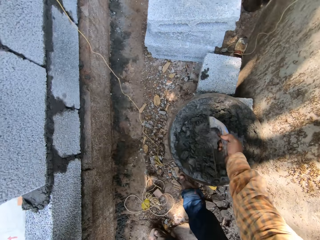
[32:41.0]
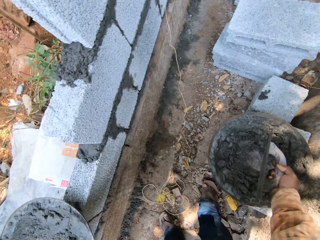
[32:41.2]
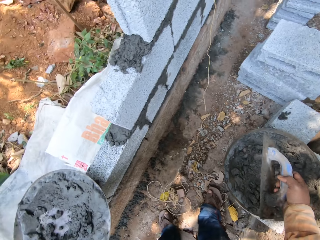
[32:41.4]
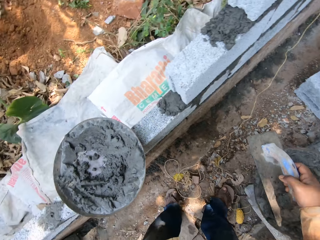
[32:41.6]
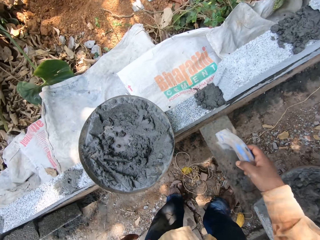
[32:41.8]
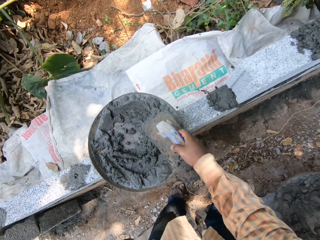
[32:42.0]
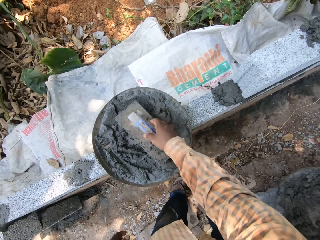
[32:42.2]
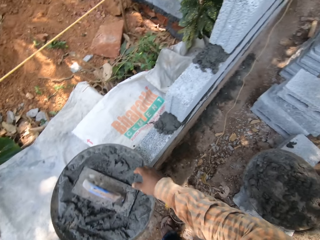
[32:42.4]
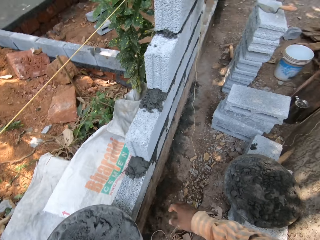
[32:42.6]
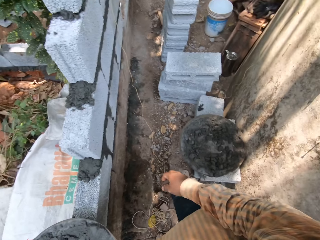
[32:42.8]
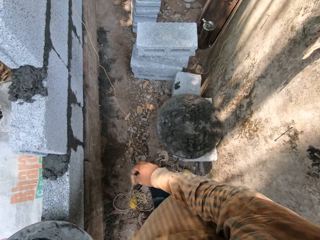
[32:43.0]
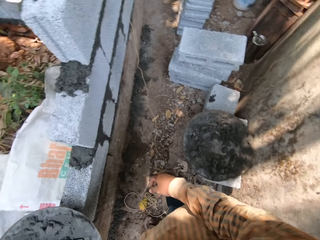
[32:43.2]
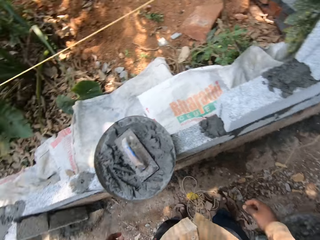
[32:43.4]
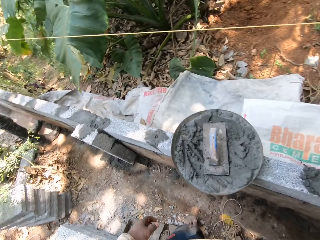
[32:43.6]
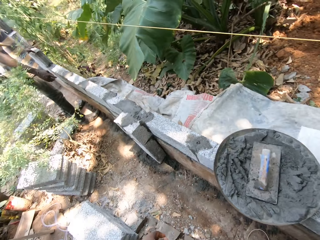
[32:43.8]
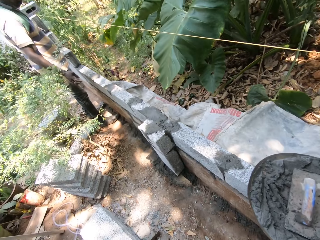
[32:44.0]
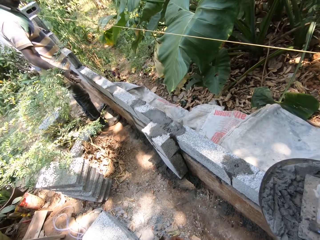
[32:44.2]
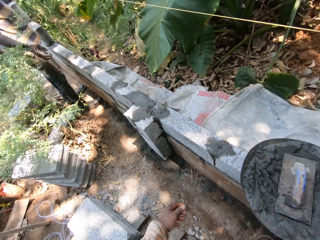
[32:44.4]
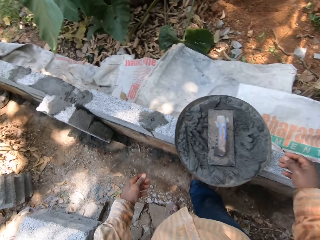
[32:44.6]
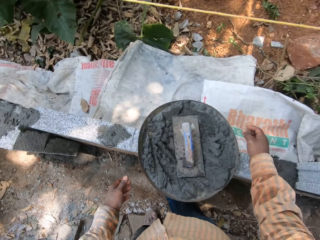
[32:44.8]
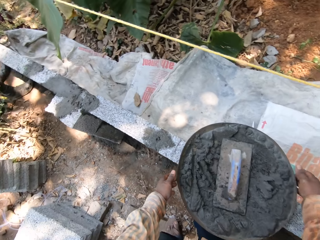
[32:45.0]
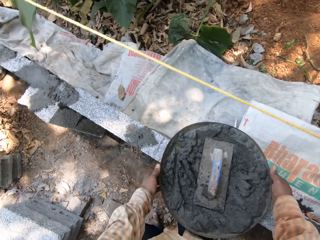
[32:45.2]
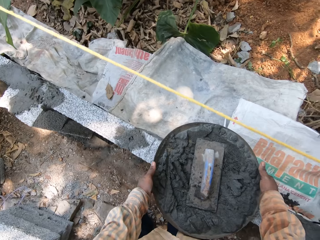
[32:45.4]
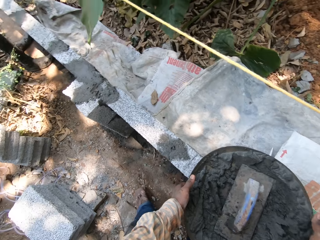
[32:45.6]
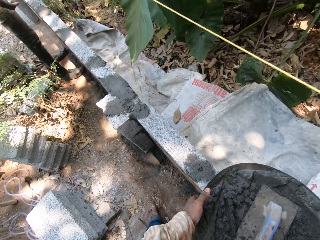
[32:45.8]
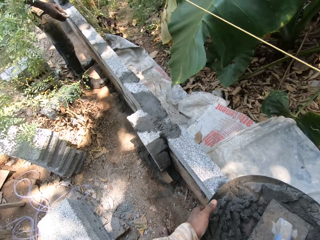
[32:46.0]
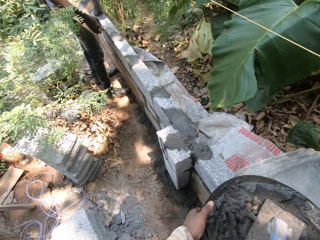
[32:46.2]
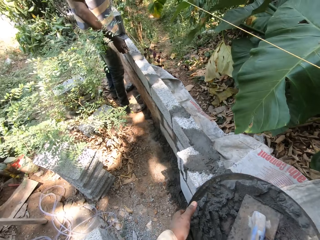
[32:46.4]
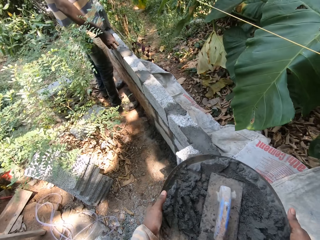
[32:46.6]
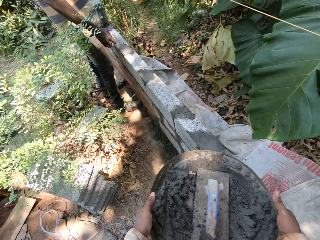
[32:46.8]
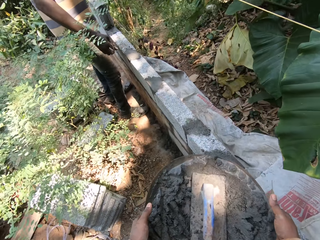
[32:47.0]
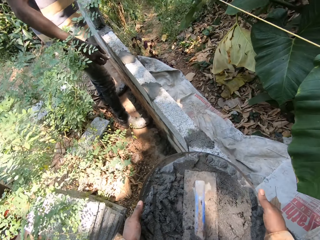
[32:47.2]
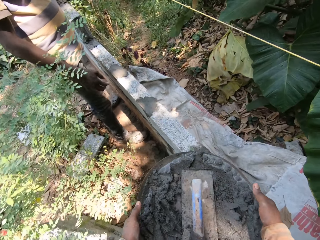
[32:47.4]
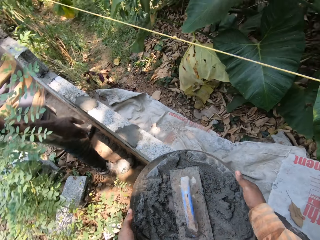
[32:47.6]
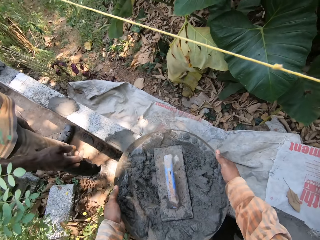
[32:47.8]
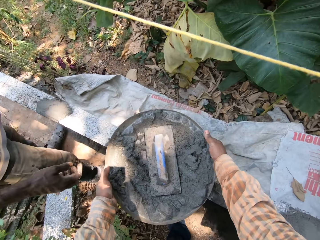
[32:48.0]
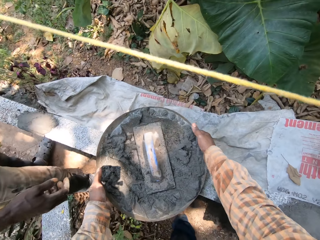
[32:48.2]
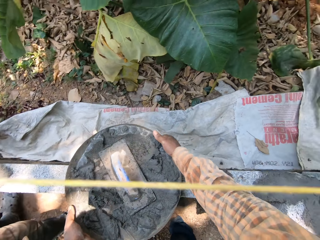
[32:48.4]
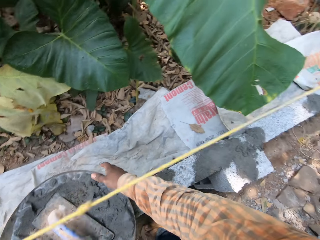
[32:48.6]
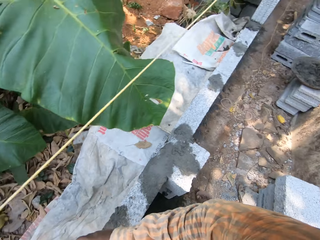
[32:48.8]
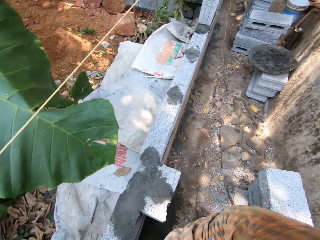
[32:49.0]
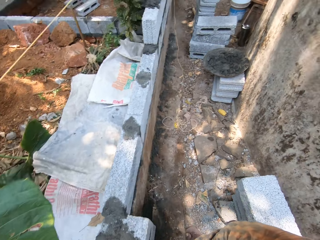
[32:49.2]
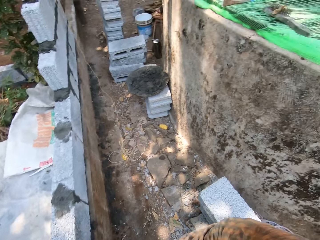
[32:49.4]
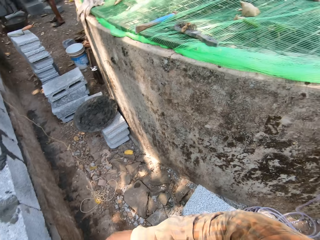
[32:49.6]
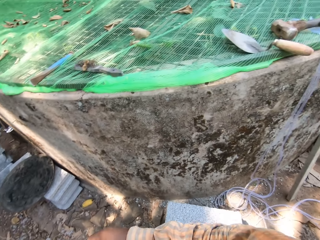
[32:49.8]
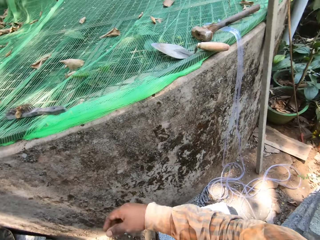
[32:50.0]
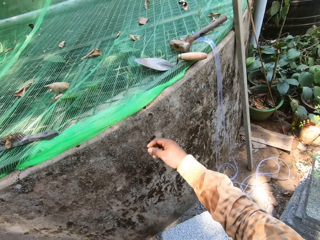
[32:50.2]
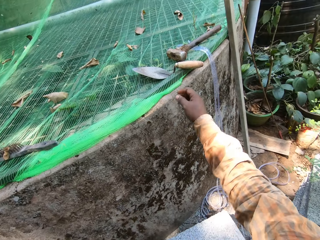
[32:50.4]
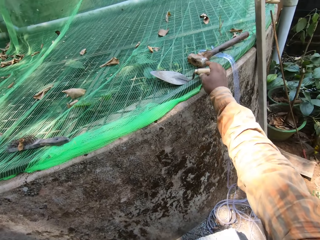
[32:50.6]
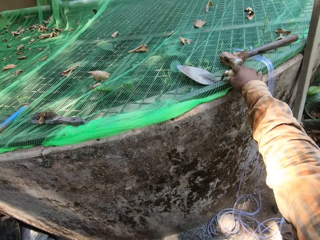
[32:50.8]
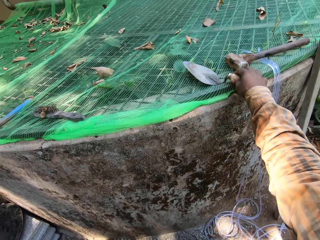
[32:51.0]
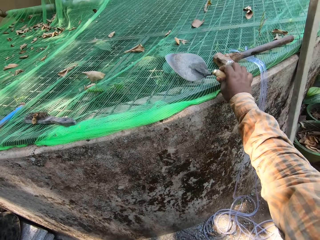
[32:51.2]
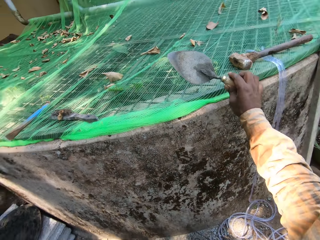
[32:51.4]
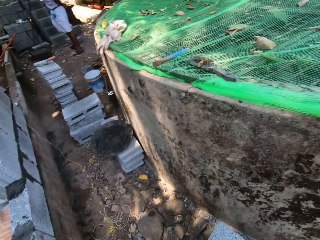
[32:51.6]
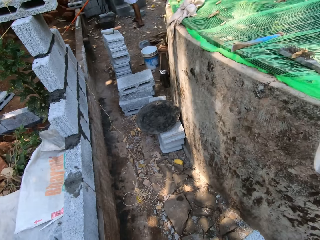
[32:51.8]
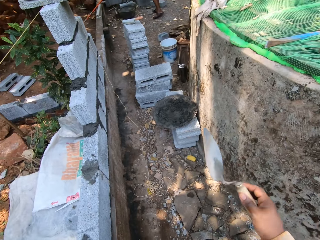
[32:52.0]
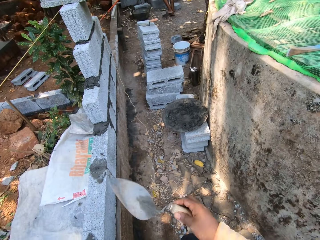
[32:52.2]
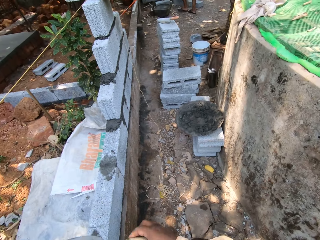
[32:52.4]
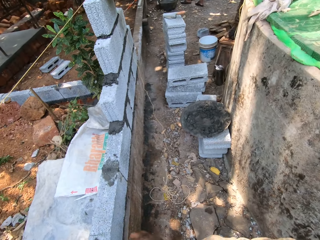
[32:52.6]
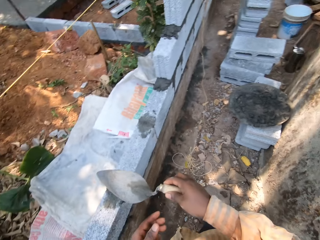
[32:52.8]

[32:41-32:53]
The camera wearer takes a trowel from the mortar in a head pan with his right hand. He drops the trowel in his right hand on the mortar on the head pan on a fence. He looks around. He picks up the pan from a wall. He carries the head pan from the top of the fence with his hands. He walks around. He drops the head pan on the fence with both hands. He looks around. He takes a trowel with his right hand from the top of the net.

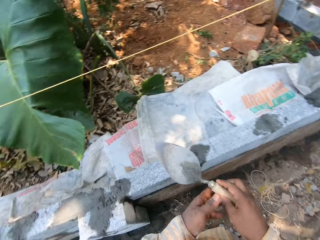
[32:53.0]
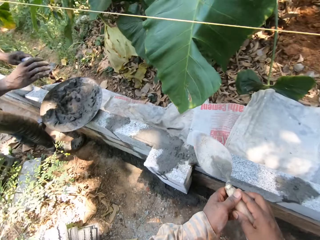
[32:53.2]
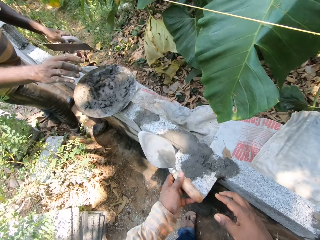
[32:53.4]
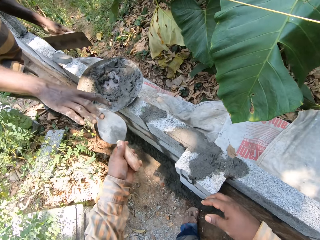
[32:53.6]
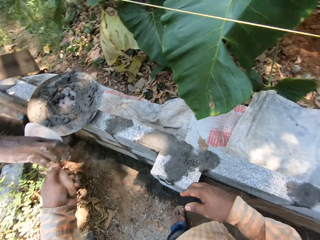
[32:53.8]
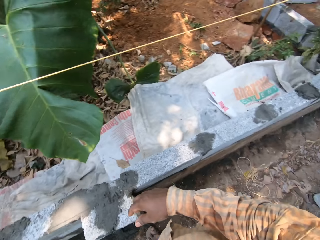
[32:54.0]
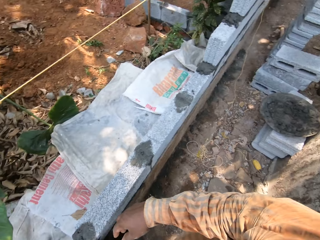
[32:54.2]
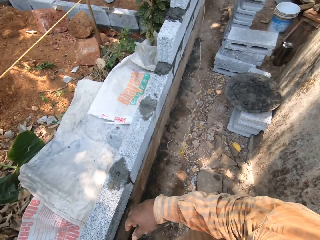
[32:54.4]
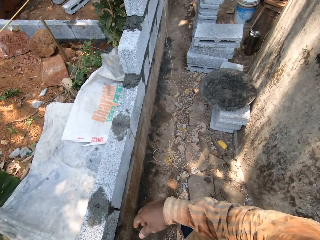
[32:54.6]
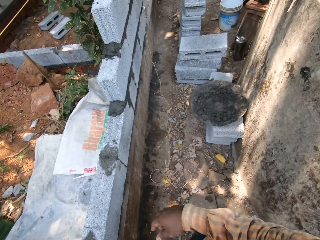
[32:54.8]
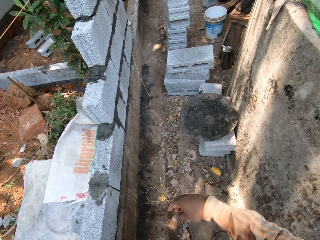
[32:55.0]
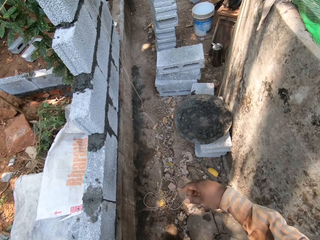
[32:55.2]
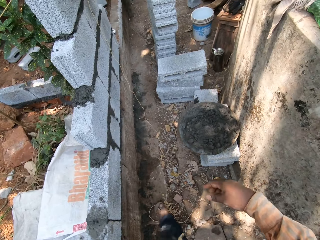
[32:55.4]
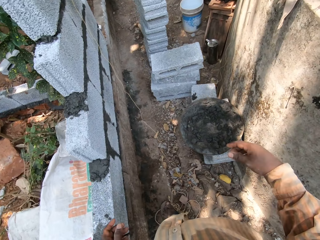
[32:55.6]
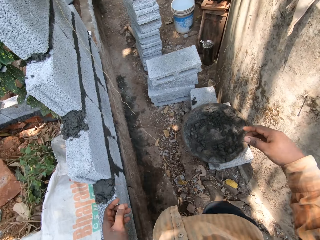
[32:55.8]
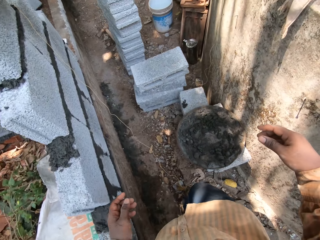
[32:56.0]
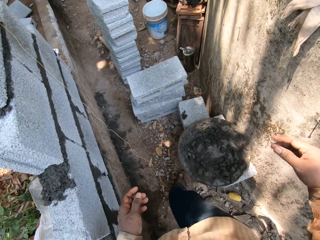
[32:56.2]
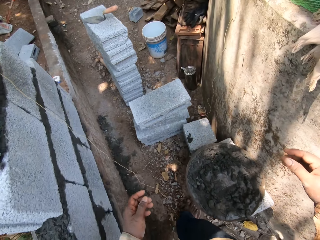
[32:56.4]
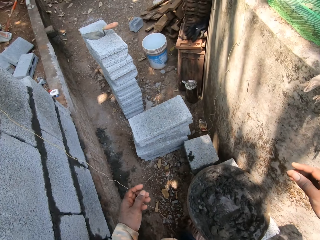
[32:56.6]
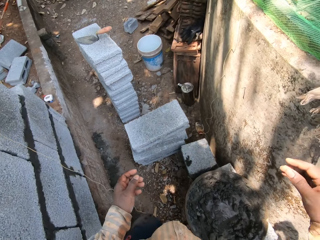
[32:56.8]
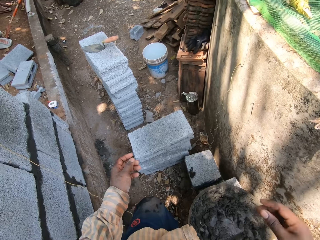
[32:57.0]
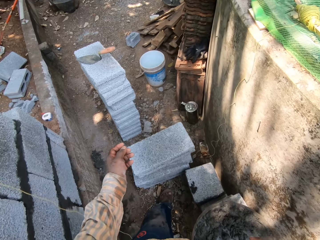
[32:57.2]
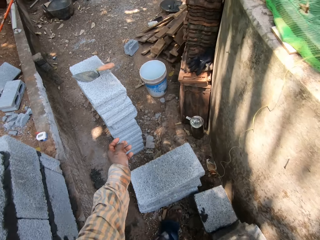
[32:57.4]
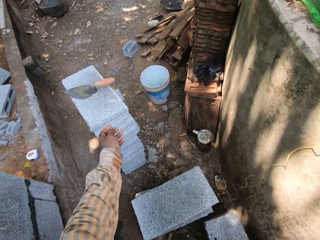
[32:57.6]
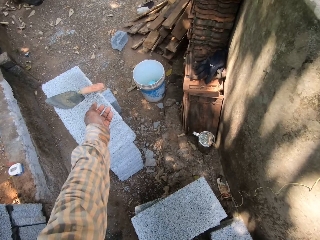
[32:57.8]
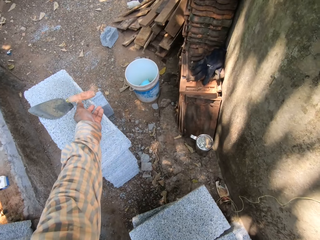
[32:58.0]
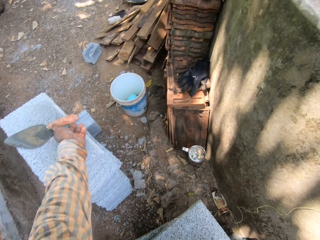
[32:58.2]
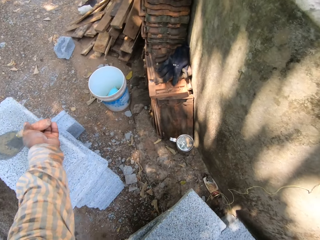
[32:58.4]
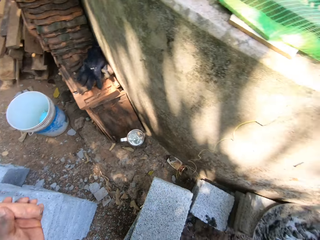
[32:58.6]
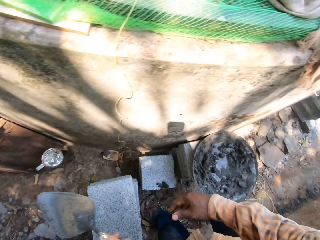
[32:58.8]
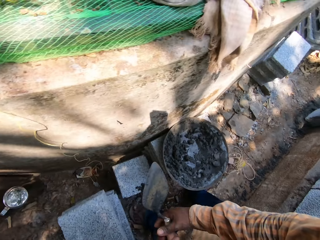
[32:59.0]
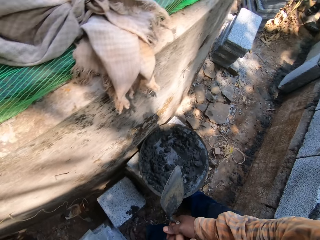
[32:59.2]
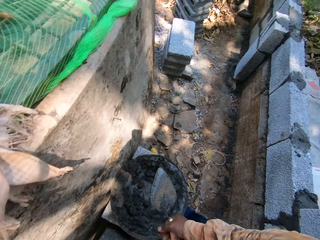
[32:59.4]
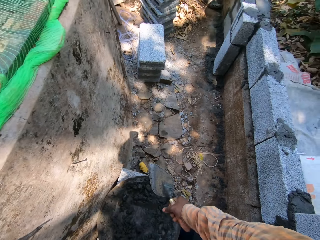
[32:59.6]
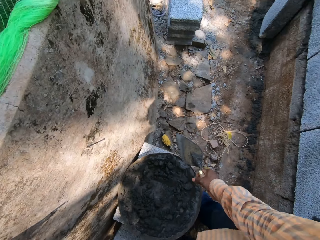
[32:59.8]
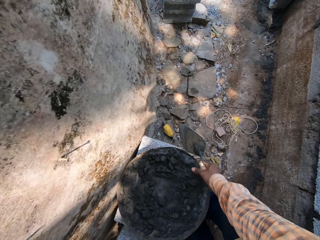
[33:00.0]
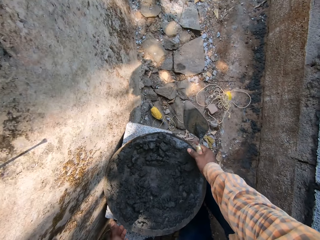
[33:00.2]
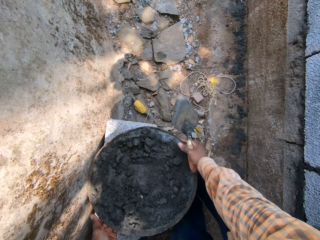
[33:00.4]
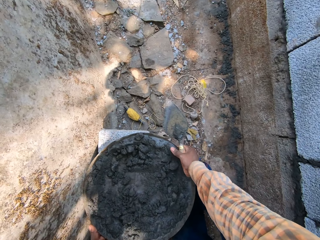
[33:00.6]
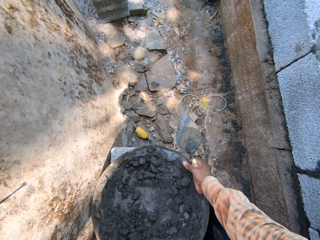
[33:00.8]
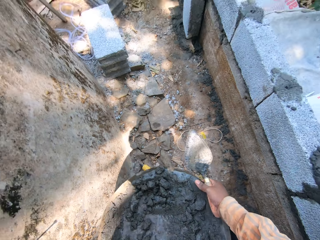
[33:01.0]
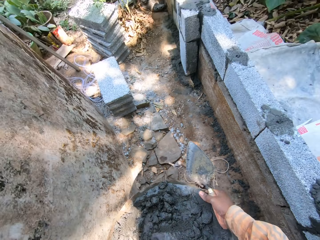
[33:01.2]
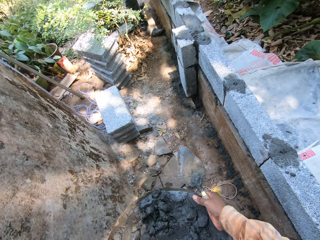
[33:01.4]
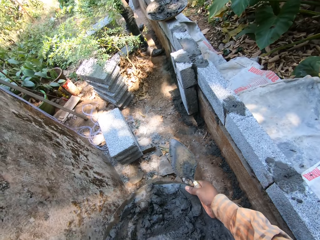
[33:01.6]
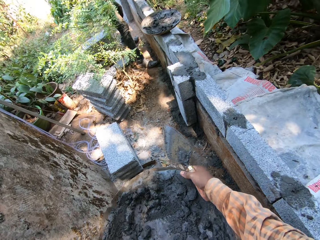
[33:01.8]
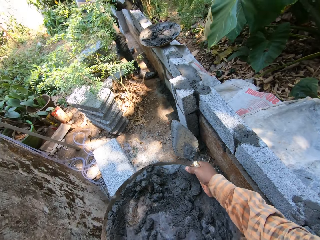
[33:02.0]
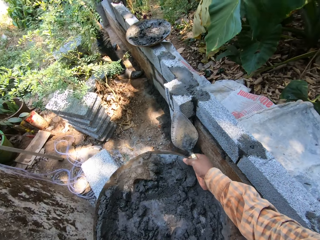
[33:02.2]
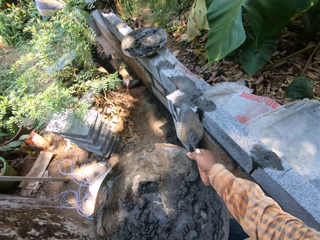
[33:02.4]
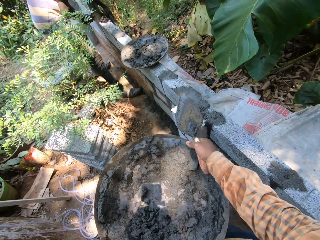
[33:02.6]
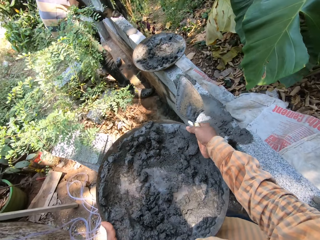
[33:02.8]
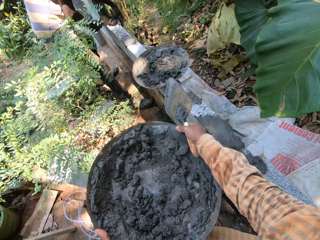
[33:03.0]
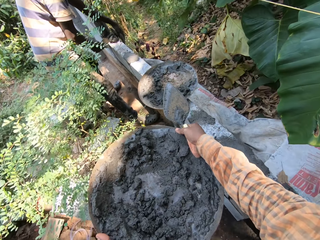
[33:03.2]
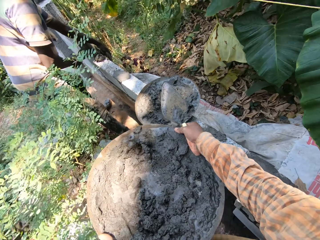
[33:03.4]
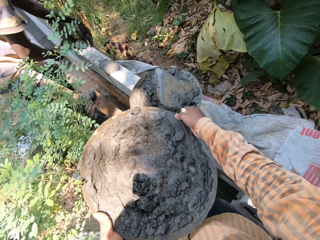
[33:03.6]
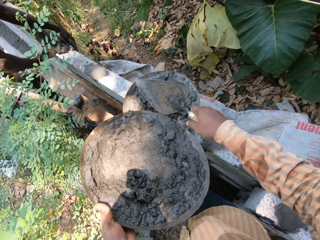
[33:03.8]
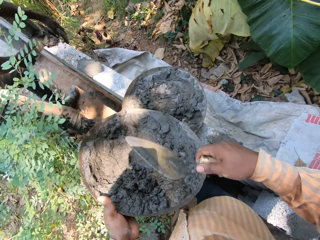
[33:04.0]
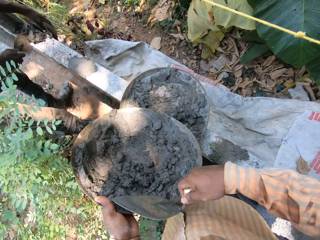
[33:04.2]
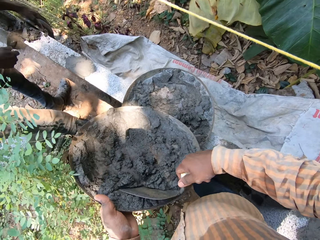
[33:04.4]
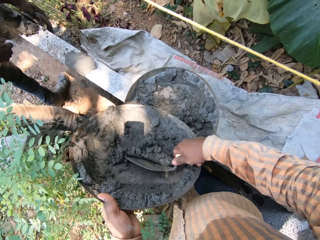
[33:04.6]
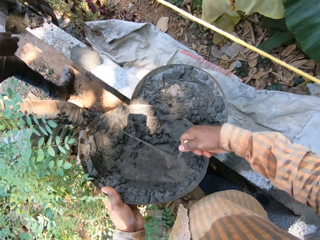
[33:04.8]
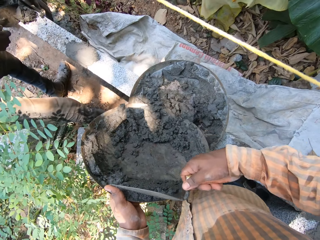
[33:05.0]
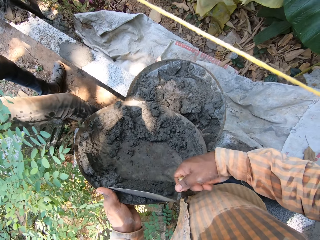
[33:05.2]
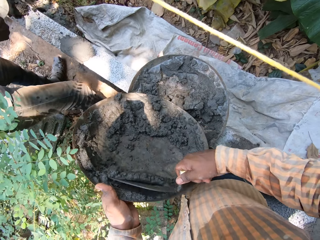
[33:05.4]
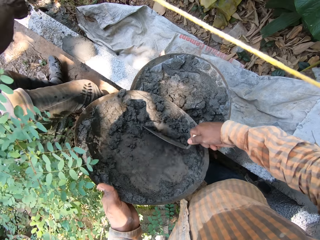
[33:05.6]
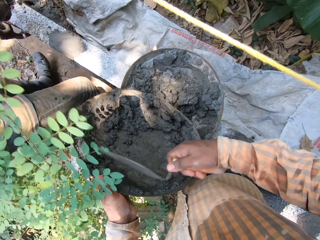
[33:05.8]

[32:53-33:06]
The camera wearer passes the trowel from his right hand to his left hand. He gives a man the trowel in his left hand. The camera wearer walks around. He takes a trowel from the top of a block or brick on the floor with his left hand. He picks up a pan from the brick. He carries the head pan of mortar from the top of the block on the floor with both hands. He walks forward on the floor. He scrapes the mortar in the head pan in his left hand with a trowel in his right hand in another head pan on the fence.
